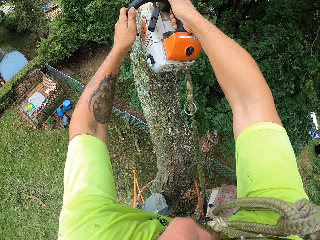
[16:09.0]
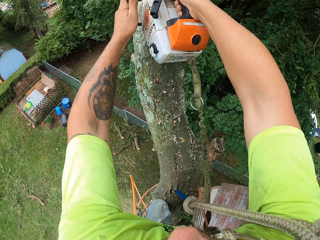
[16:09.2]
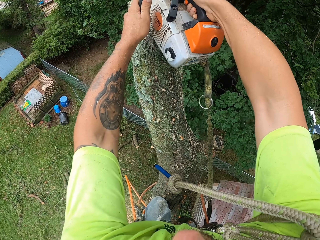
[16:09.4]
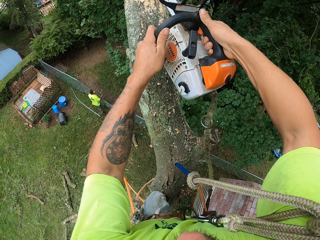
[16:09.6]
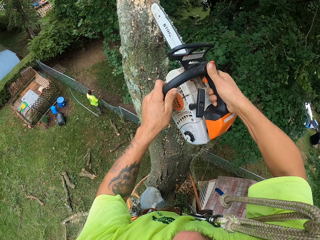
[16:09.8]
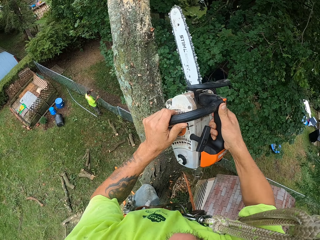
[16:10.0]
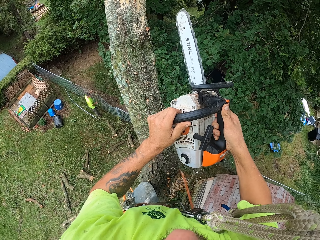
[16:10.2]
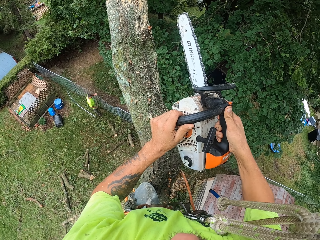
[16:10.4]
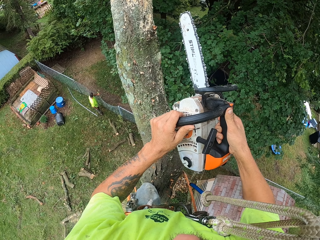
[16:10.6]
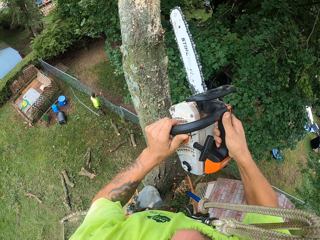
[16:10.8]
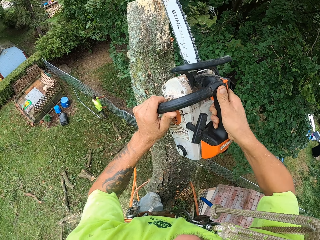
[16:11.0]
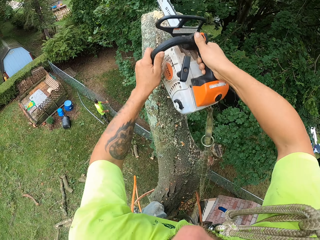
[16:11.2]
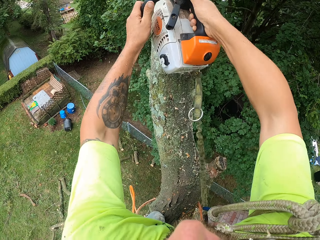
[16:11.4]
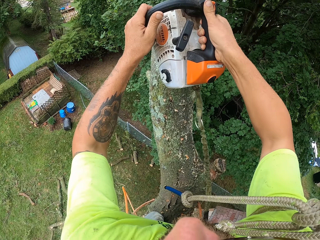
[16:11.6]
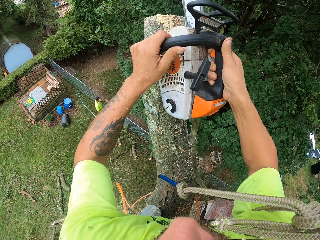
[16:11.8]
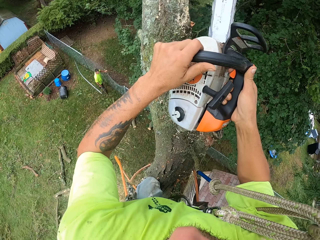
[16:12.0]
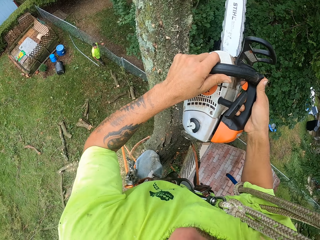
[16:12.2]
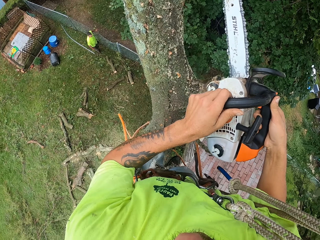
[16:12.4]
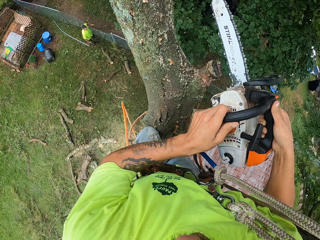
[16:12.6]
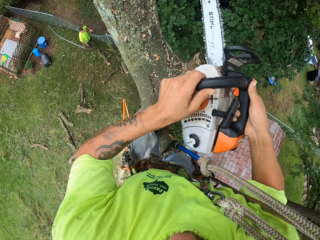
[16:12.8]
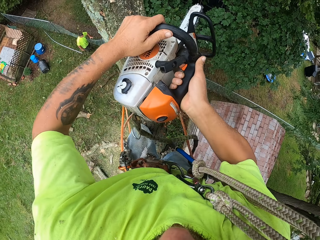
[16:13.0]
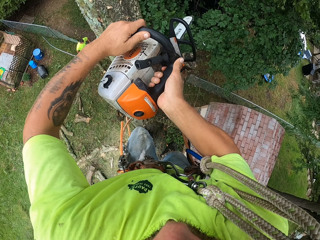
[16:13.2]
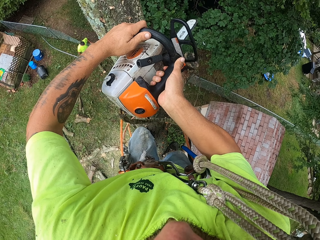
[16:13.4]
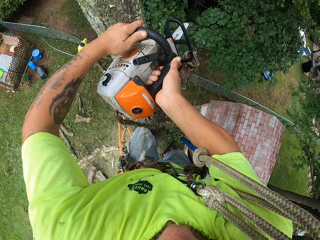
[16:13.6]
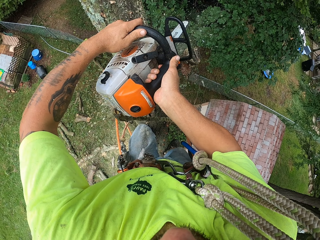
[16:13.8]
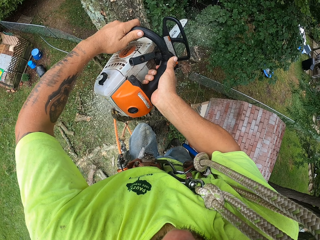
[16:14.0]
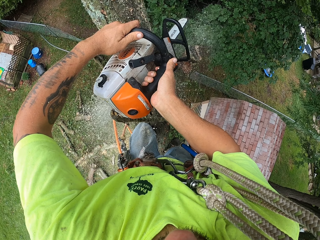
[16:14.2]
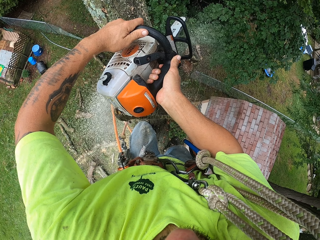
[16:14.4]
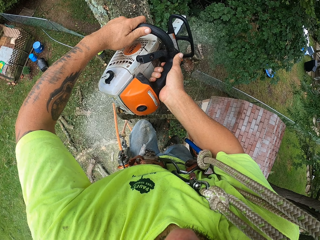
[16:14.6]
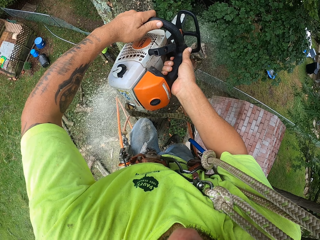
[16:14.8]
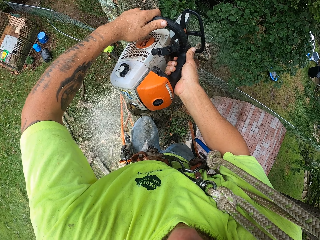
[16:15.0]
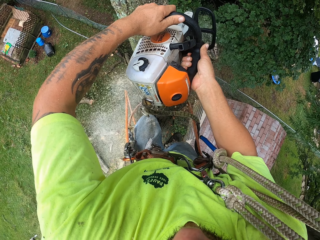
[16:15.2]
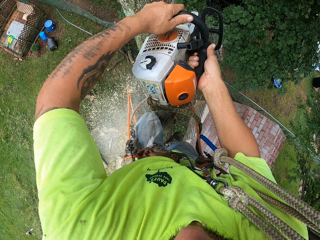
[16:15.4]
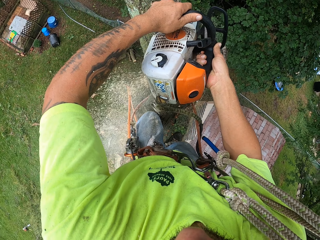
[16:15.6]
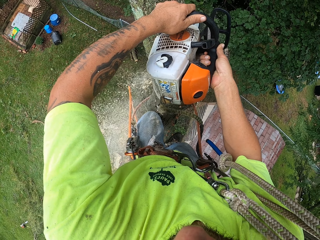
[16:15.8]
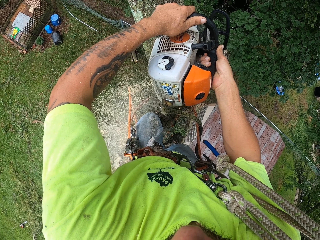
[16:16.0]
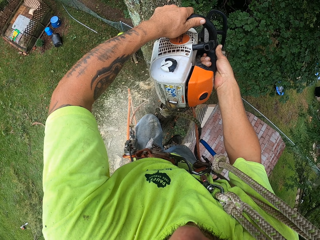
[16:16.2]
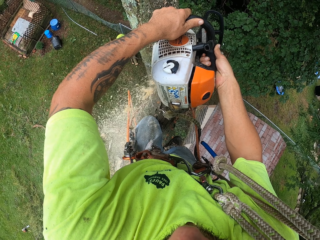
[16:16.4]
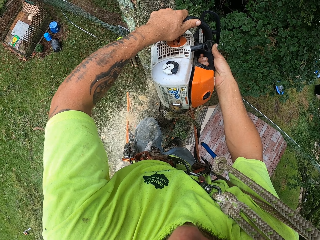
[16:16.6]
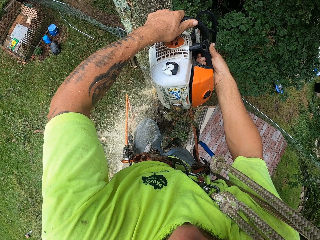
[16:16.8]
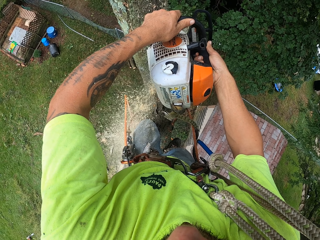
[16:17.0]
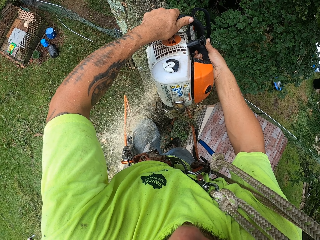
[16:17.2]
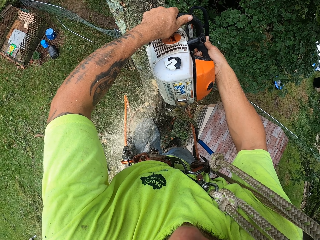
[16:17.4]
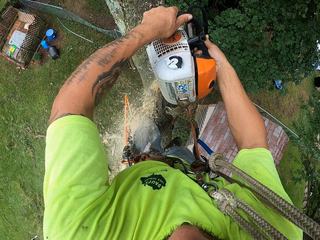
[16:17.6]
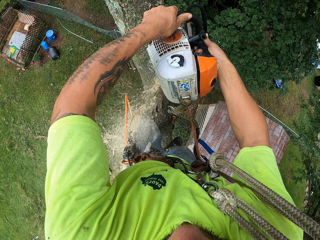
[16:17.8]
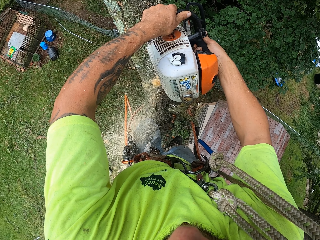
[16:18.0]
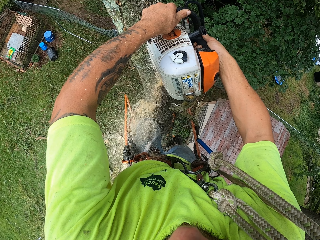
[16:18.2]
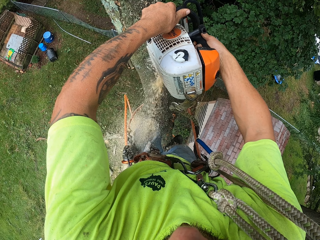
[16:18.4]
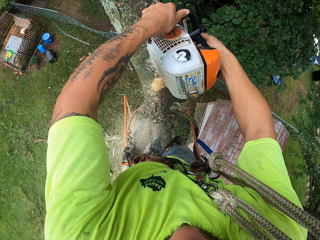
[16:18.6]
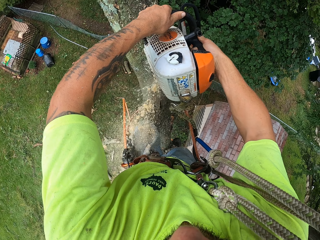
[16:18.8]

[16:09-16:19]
The camera wearer cuts down the chunk of the tree with the chainsaw in his hands.

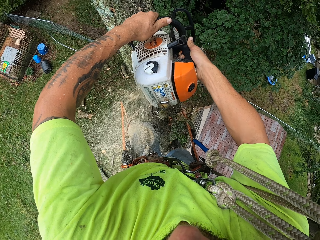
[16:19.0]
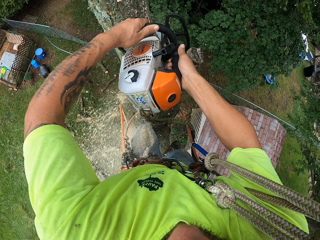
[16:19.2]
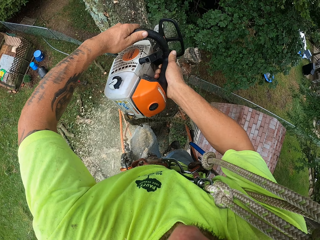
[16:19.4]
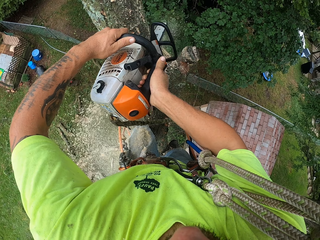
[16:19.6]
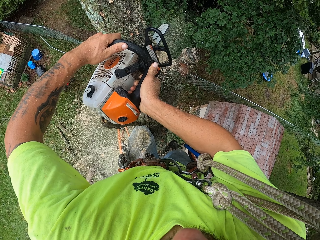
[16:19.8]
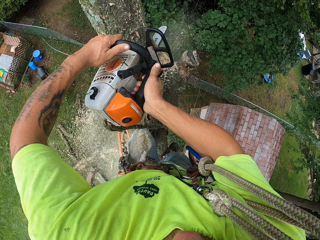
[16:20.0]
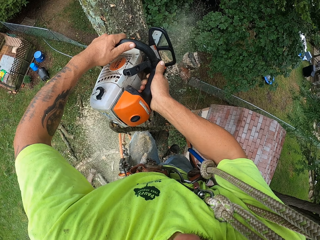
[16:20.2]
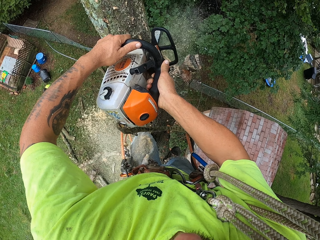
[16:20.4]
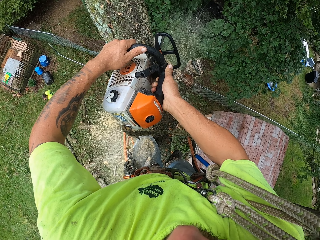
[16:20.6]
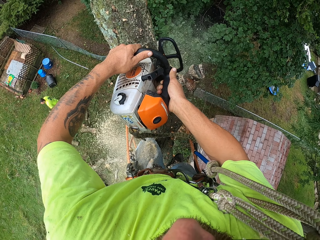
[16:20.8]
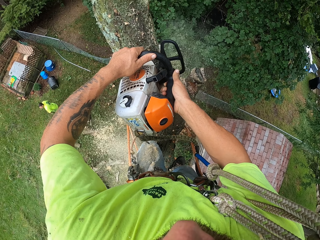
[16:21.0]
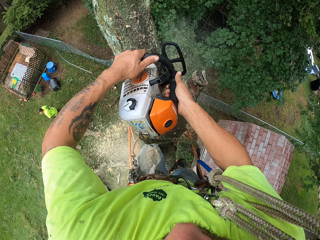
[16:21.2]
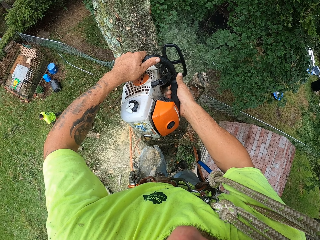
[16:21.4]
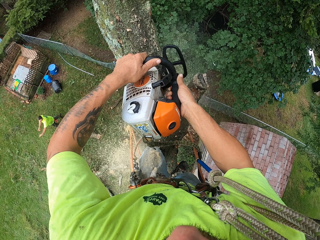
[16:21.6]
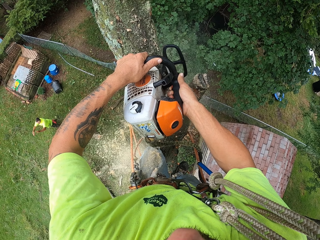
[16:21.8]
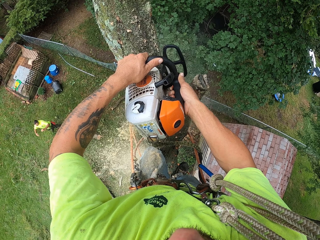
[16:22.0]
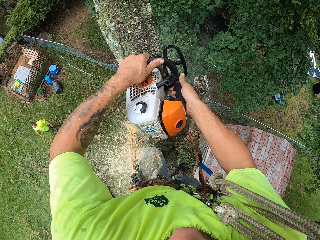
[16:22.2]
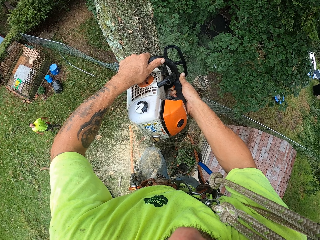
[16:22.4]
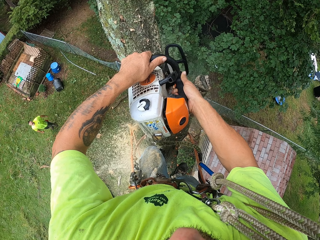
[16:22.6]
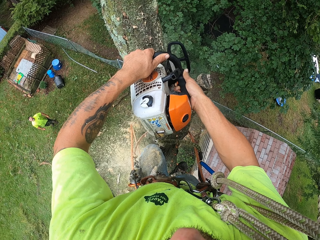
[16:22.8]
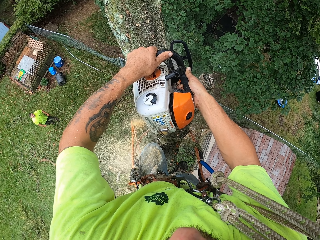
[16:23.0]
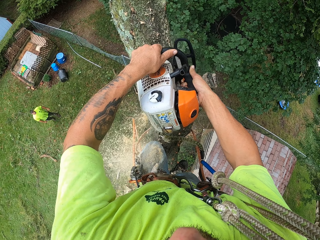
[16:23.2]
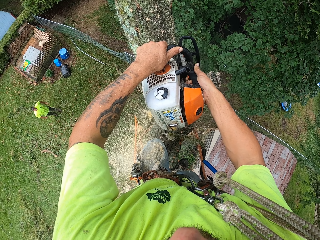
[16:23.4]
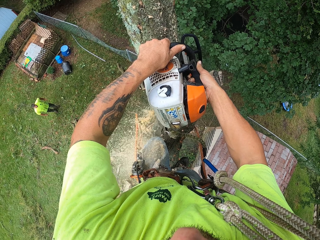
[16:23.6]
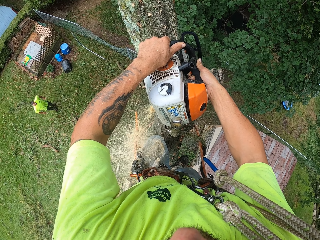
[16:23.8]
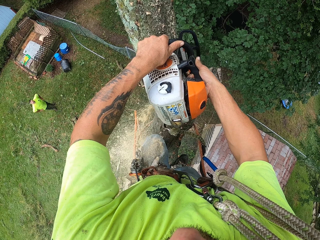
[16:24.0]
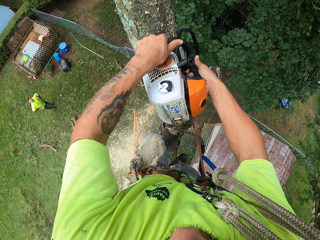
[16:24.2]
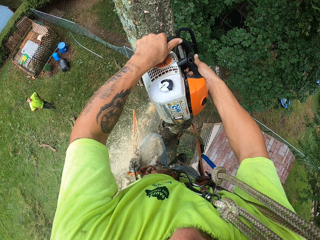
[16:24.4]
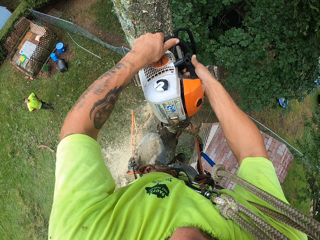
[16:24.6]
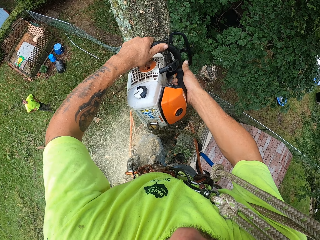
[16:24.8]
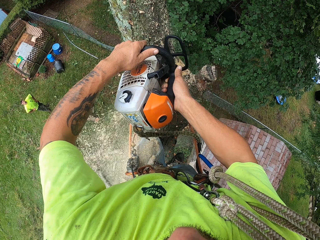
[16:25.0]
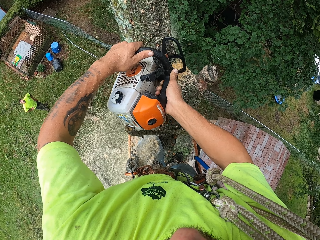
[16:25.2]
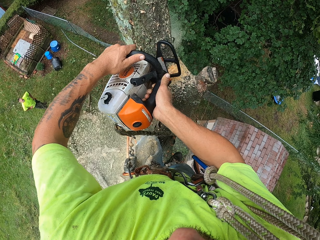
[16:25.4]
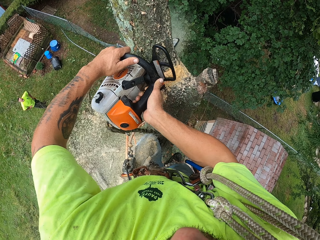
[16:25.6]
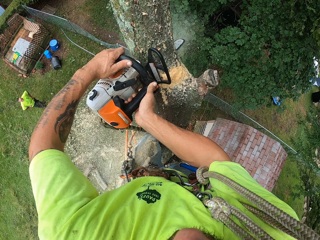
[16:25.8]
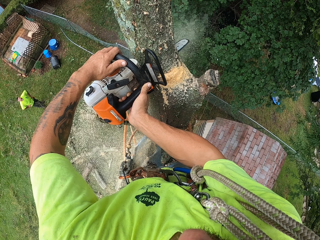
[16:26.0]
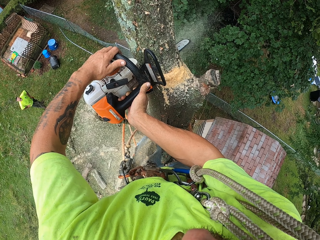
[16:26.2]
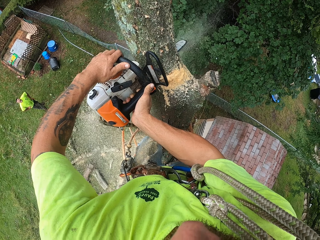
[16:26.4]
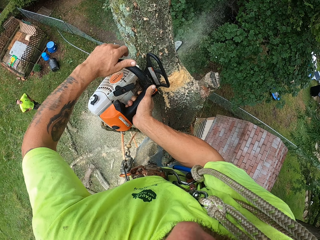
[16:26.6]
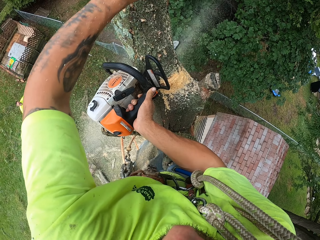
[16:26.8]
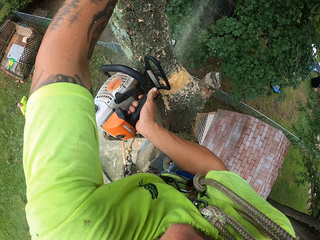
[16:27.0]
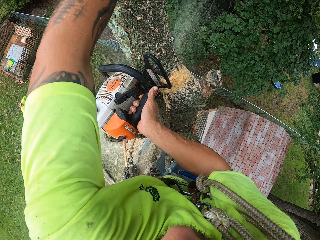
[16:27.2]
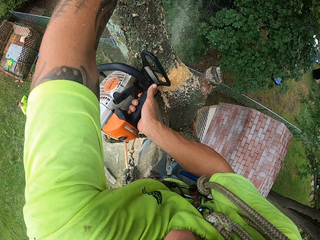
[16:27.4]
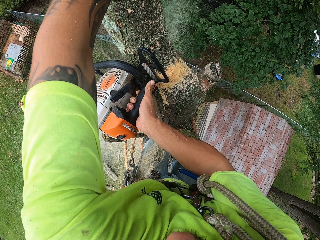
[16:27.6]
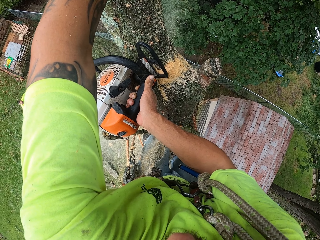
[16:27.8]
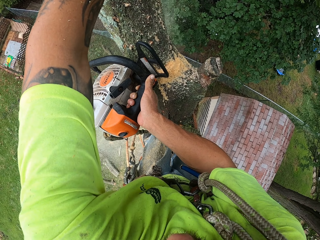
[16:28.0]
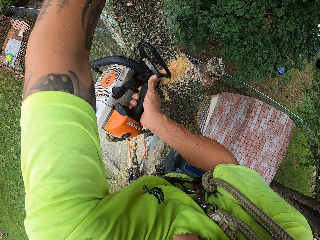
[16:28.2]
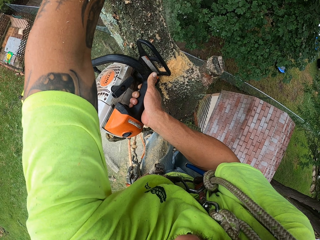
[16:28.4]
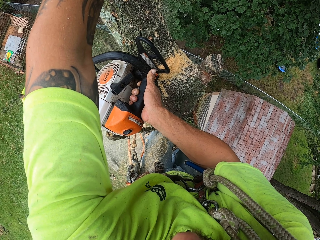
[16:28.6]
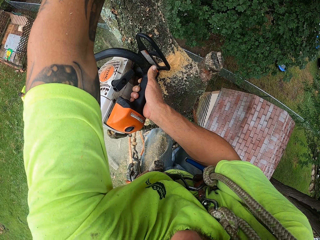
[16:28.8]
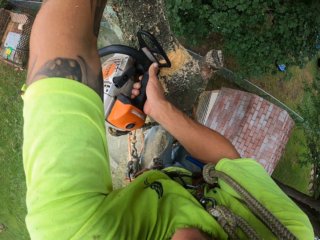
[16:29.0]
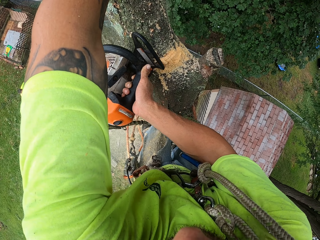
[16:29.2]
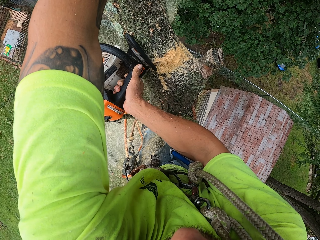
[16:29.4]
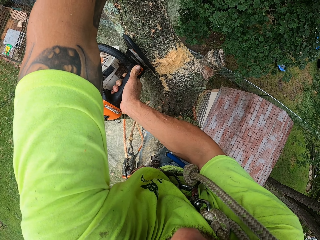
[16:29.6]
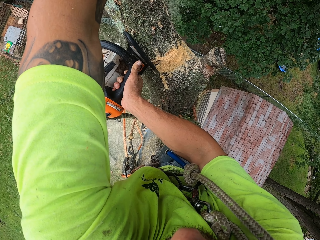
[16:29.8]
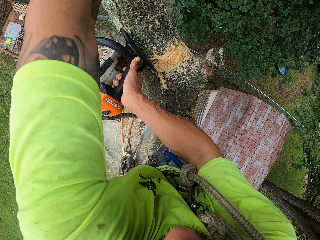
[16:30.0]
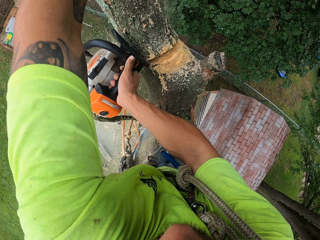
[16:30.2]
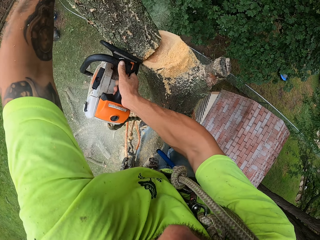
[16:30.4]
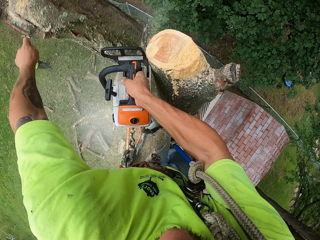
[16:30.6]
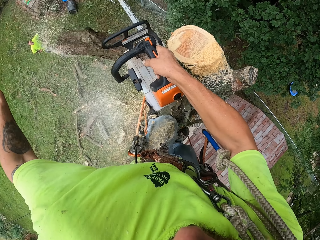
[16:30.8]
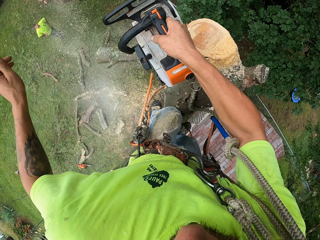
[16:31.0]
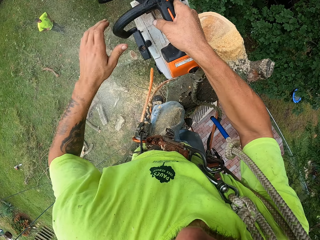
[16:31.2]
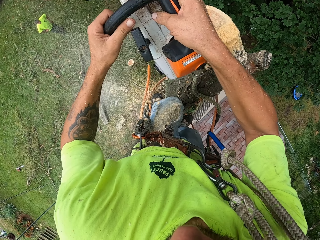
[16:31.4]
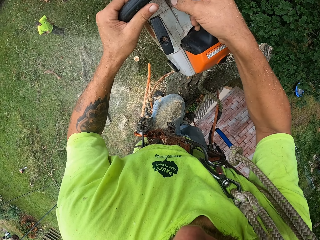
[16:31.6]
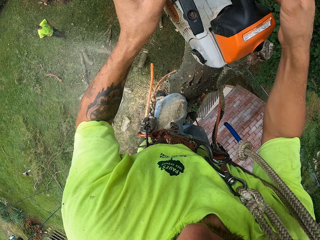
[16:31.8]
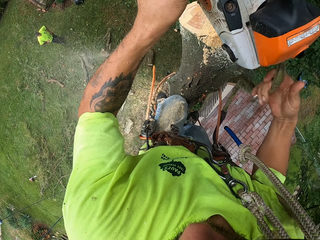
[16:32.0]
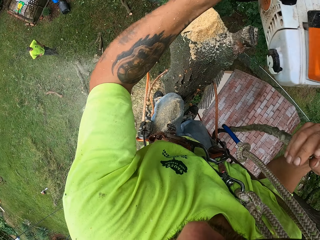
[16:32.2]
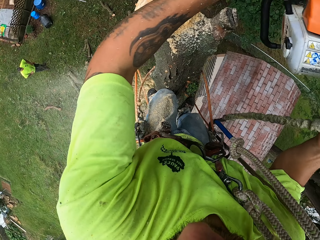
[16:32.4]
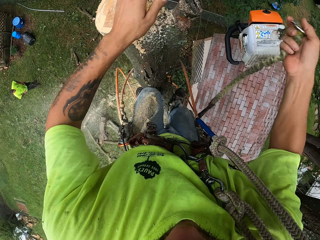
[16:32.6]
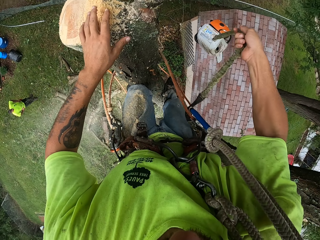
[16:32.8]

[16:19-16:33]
The man throws the tree branch on the ground with his hands. The camera wearer cuts the tree with the saw. The man stands onsite. The camera wearer holds the tree with the left hand and cuts the tree with the right hand. He pushes the chunk of the tree to the ground with his left hand.
